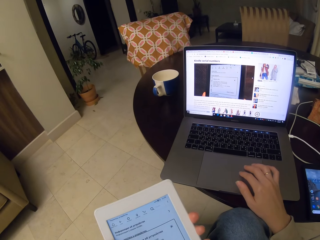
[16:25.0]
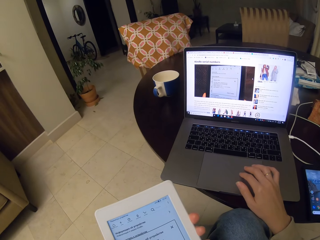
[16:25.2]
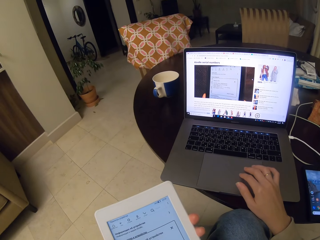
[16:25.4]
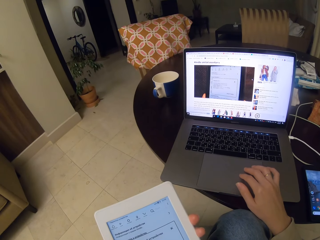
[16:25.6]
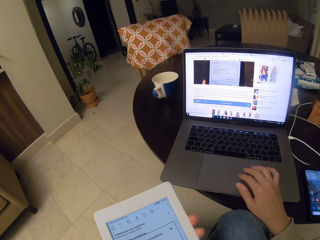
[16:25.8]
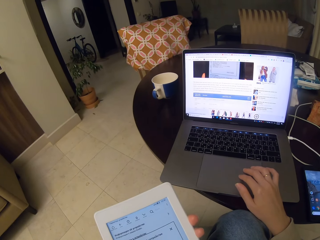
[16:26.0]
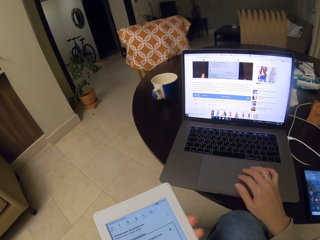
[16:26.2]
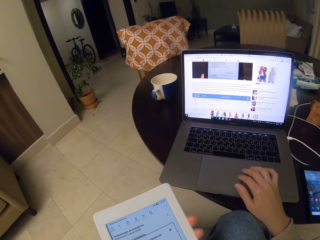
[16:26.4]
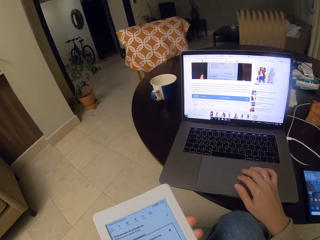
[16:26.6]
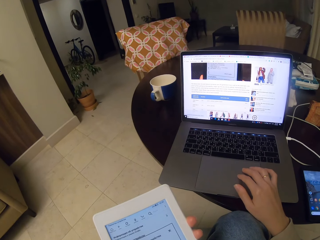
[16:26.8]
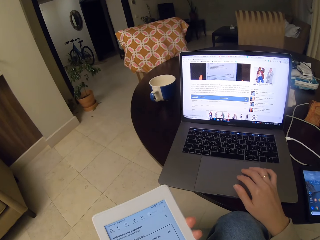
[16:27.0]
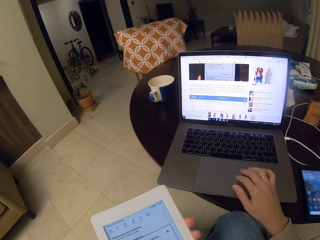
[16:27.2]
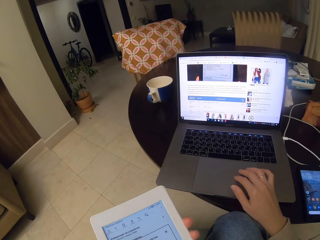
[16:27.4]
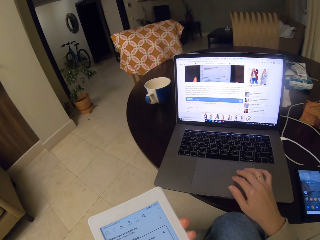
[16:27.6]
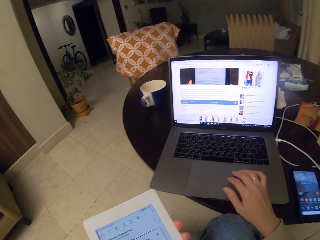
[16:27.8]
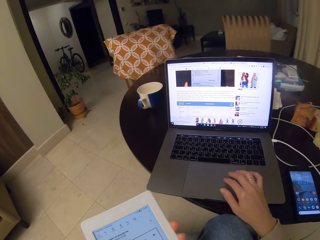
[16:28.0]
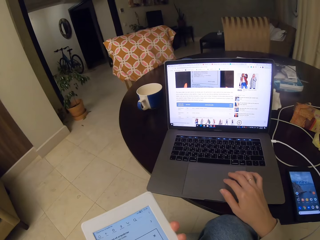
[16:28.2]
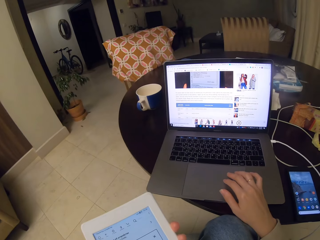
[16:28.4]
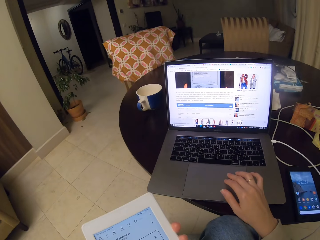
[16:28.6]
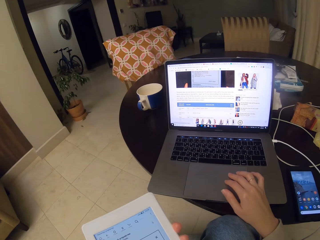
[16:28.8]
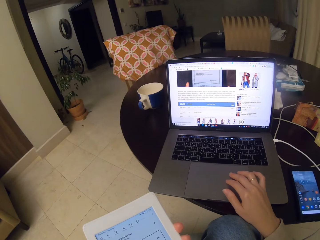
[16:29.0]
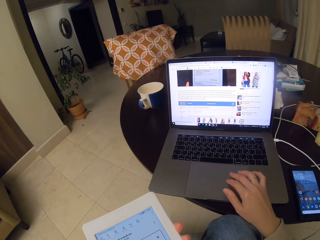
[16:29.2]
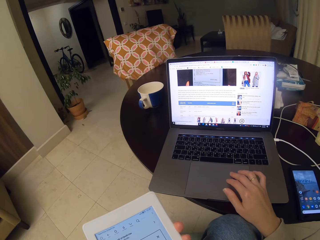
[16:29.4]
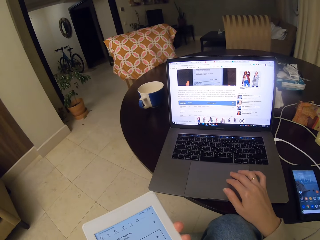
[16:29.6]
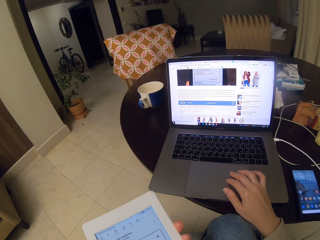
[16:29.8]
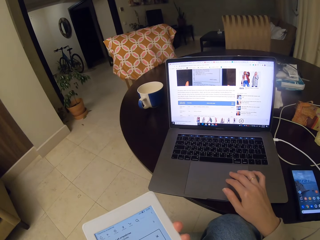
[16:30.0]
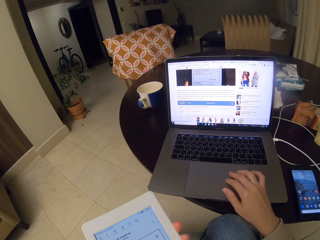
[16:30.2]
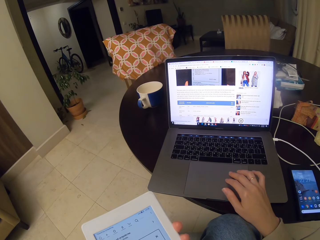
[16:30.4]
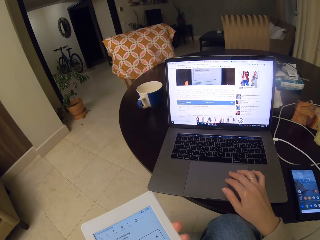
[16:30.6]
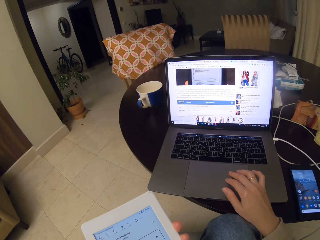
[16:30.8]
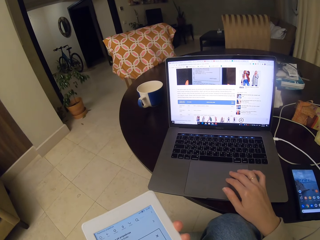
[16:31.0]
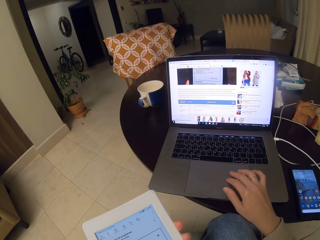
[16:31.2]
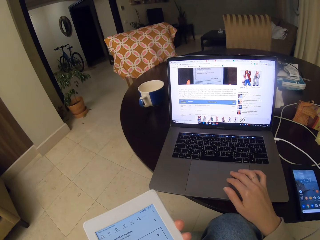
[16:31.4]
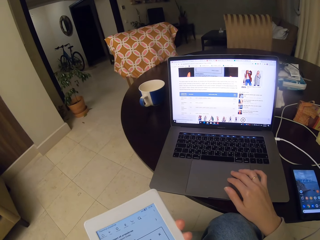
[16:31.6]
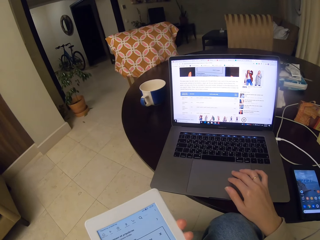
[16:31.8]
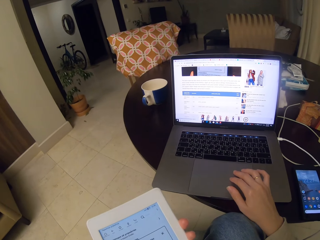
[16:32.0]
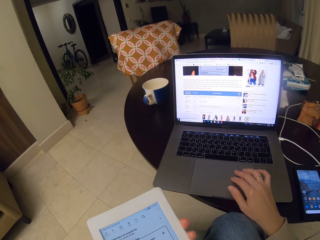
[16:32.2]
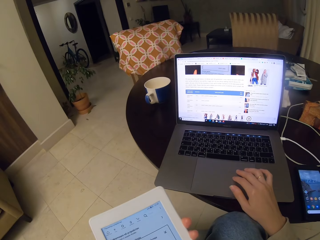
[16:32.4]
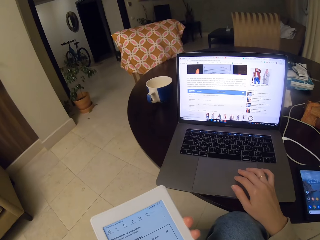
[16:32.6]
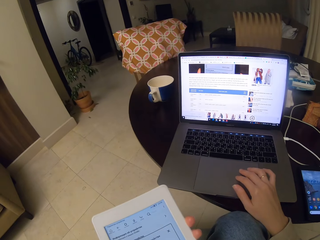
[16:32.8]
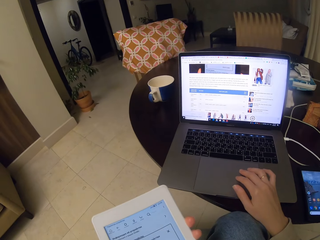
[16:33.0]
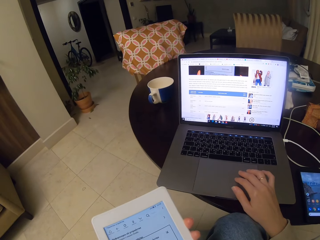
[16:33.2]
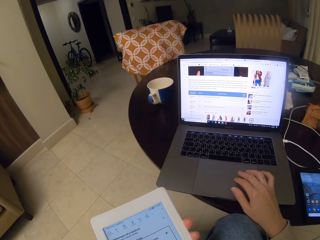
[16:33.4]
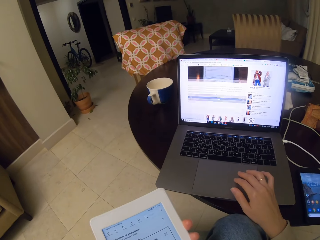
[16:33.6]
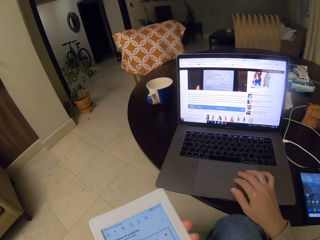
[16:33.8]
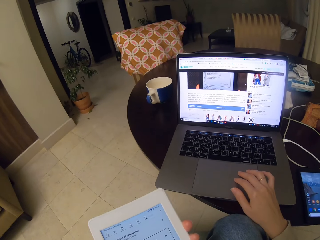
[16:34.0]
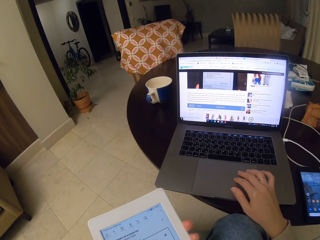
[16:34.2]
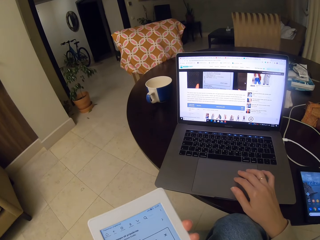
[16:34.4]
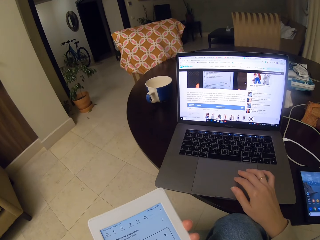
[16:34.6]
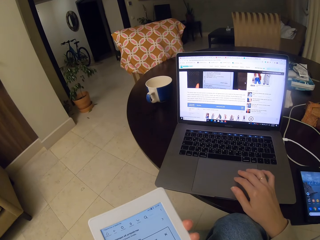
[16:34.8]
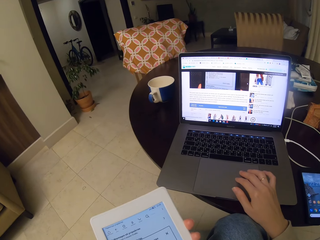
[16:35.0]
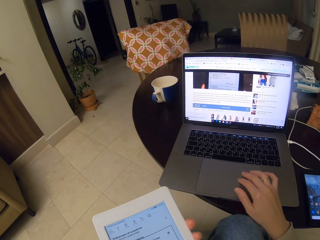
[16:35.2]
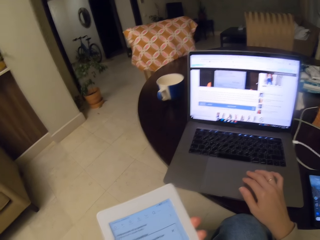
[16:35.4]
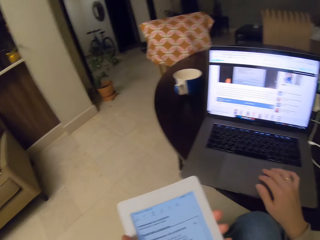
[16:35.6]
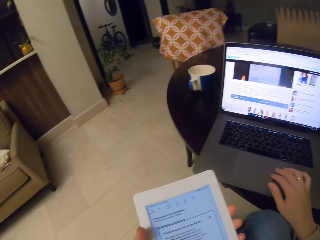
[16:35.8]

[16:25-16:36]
The camera wearer controls the touchpad to activate items on the screen. They do this repeatedly.

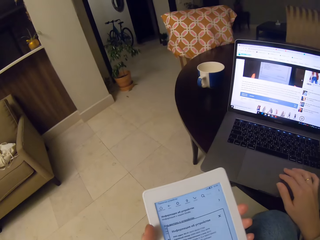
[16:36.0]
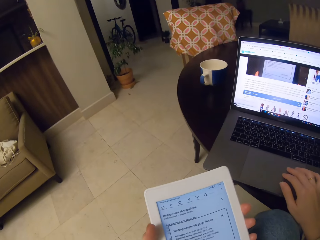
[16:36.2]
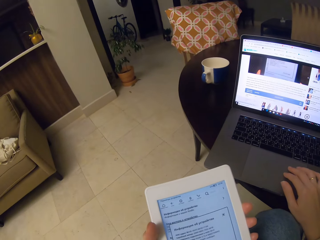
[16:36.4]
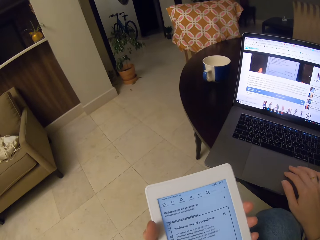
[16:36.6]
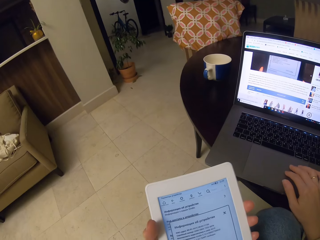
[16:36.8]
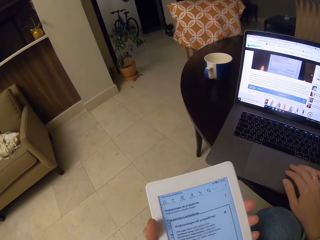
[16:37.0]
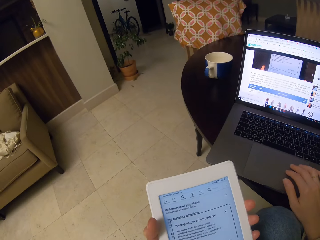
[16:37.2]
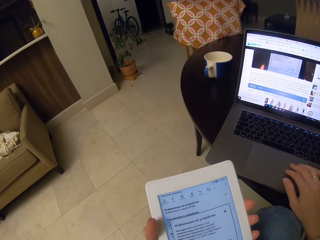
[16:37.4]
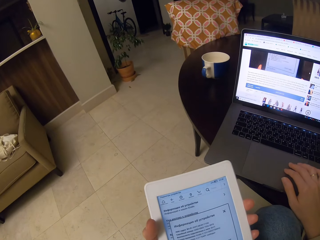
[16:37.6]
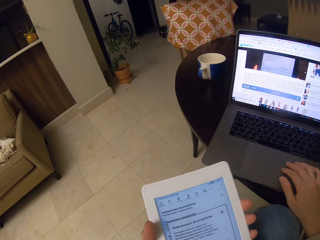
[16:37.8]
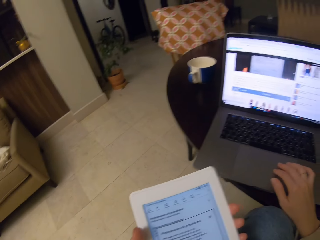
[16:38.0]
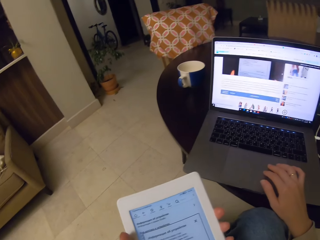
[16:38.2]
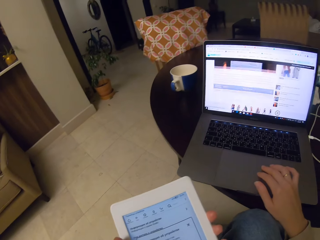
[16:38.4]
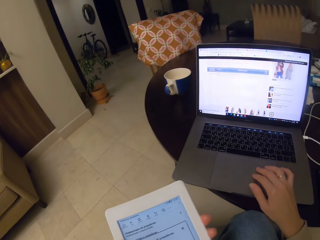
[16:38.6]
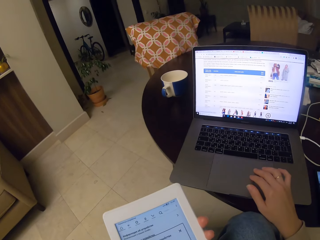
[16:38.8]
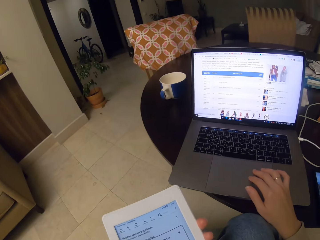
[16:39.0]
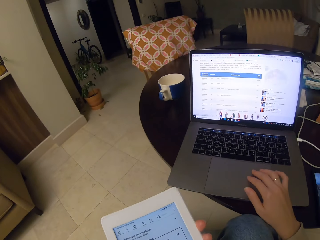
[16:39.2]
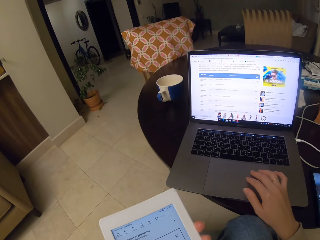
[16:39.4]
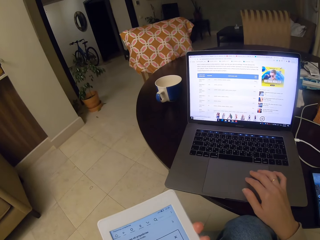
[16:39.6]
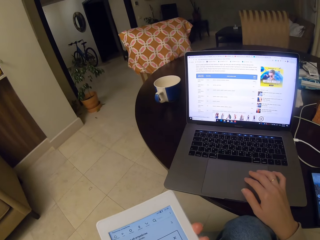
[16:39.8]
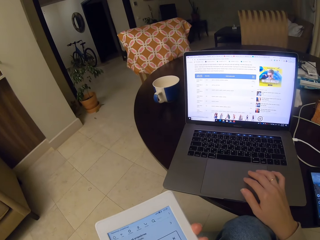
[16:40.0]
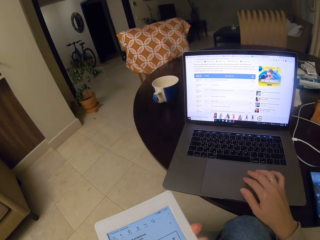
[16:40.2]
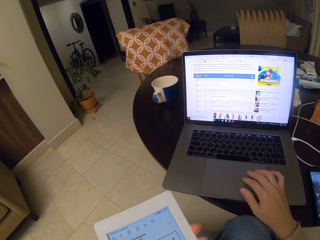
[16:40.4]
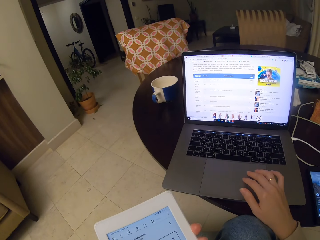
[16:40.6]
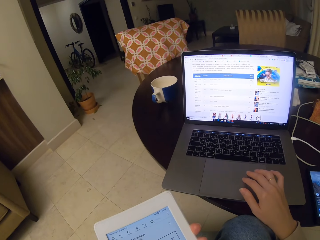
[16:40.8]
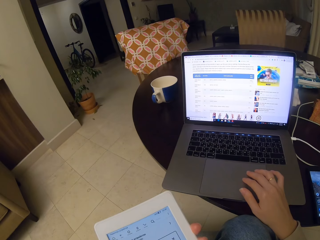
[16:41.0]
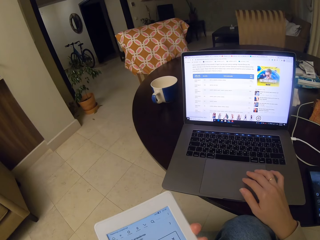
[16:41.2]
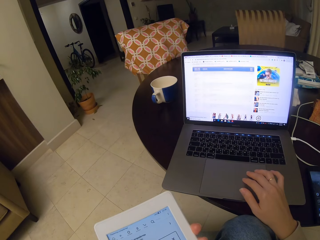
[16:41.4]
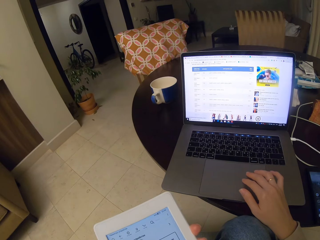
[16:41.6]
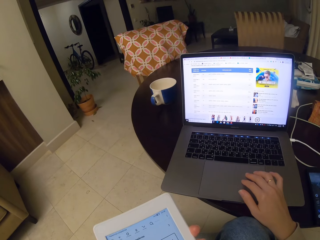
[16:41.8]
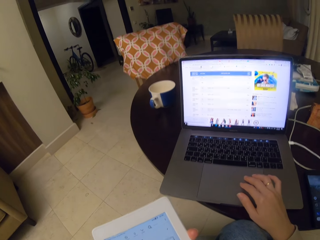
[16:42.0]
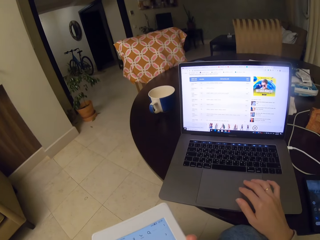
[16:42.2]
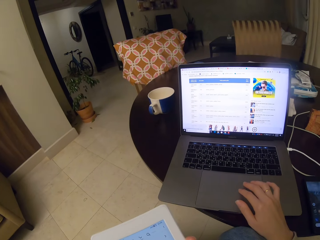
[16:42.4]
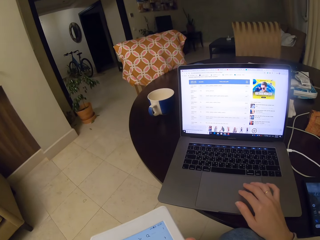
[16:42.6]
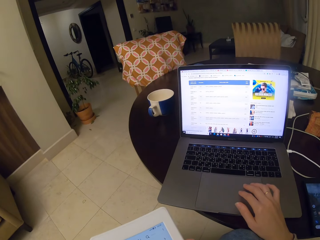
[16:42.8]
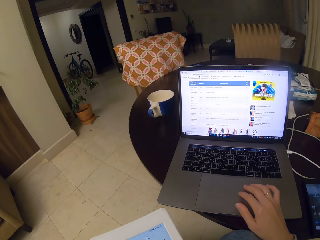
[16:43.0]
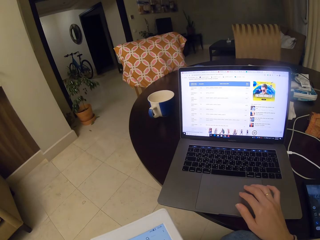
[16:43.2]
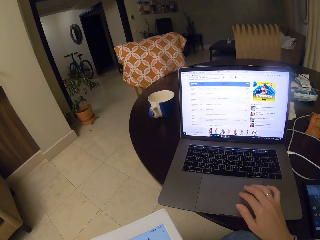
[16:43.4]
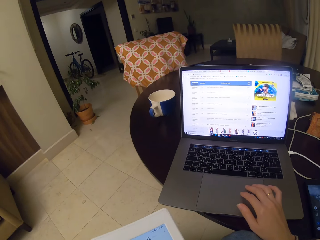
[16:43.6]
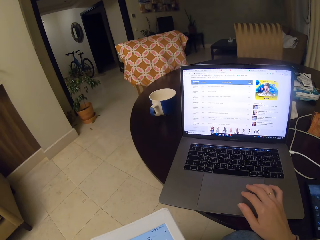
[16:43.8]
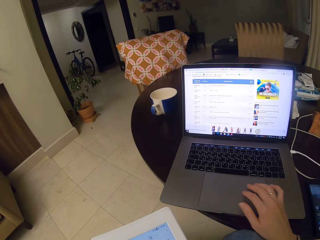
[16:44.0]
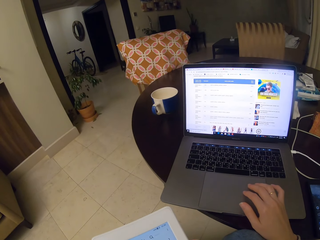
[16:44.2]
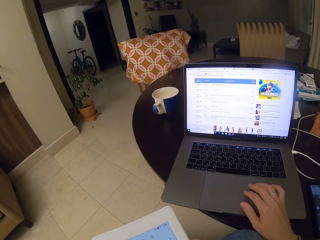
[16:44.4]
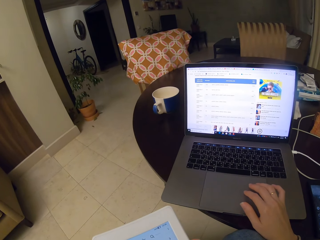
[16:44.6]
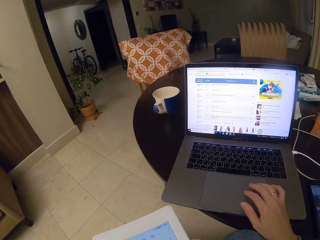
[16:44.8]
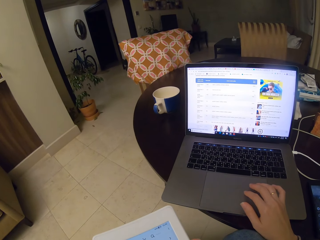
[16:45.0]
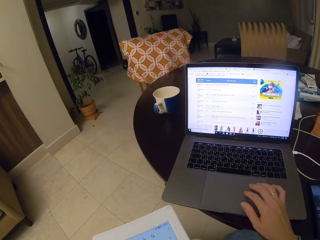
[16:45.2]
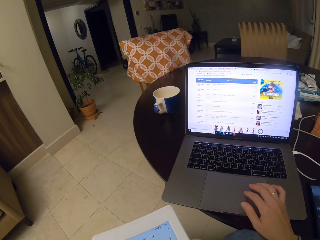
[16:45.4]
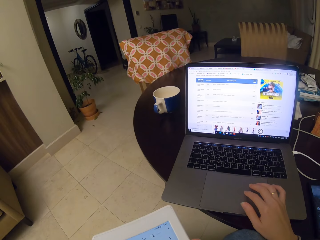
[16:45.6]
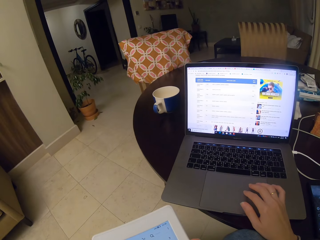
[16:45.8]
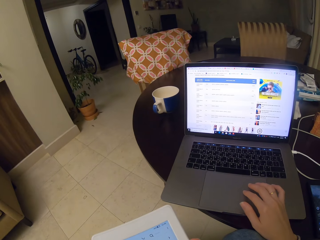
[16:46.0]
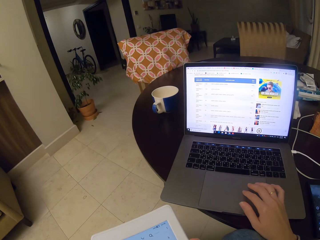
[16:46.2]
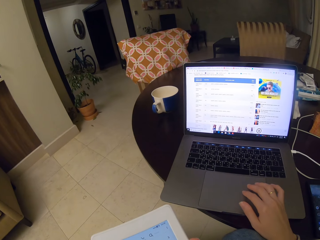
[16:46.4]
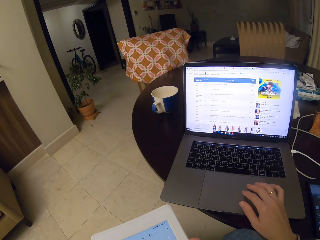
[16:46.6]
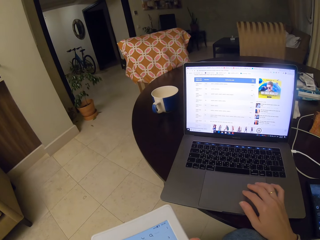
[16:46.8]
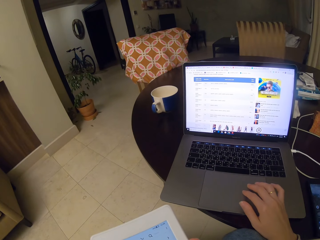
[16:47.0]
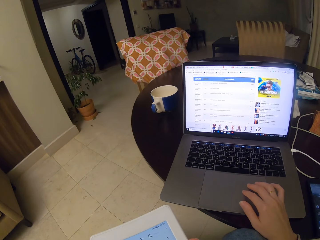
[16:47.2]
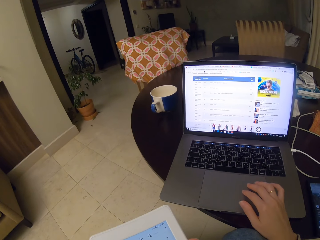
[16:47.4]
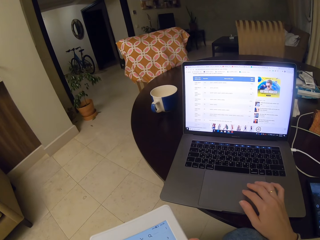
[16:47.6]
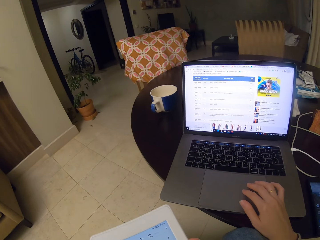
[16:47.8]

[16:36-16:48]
The camera wearer reads the text on the tablet. They control the touchpad to activate items on the screen repeatedly.
